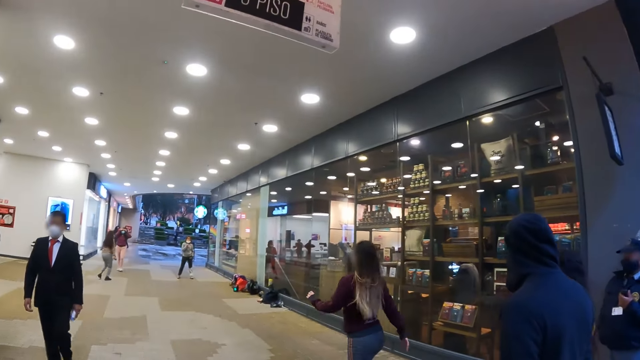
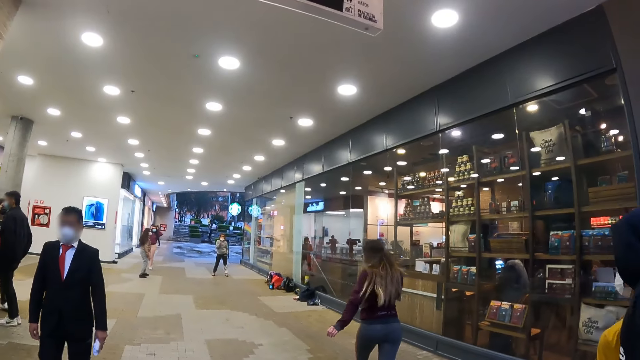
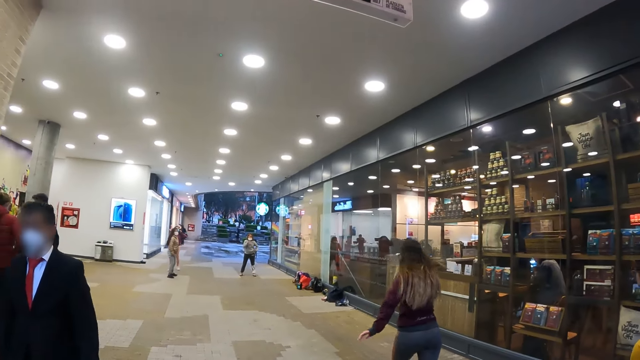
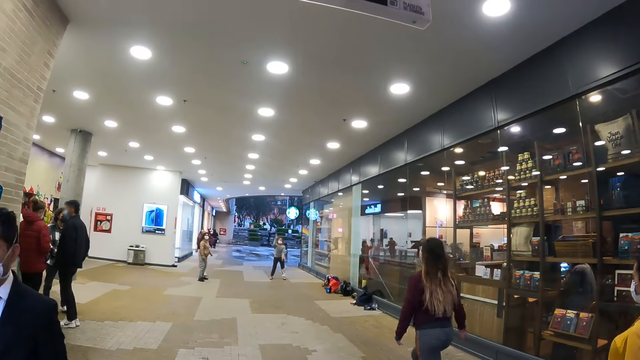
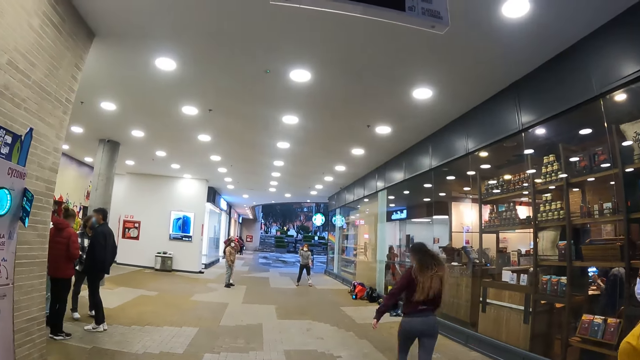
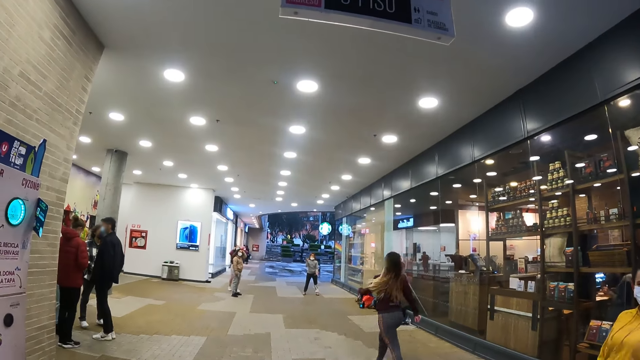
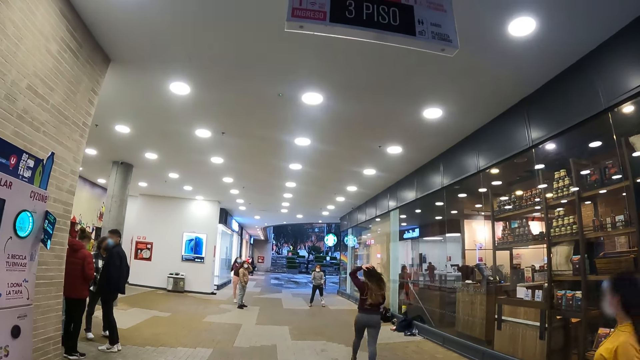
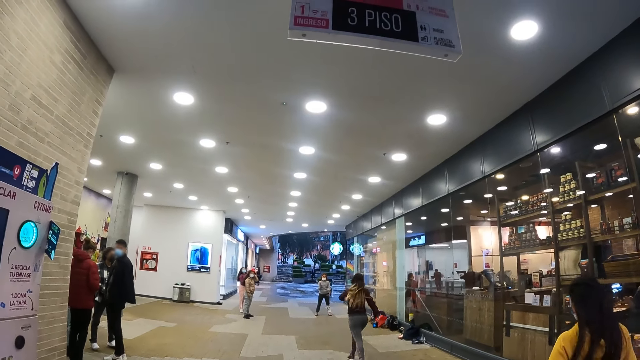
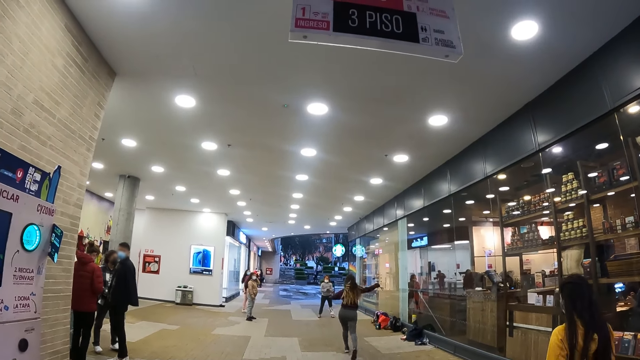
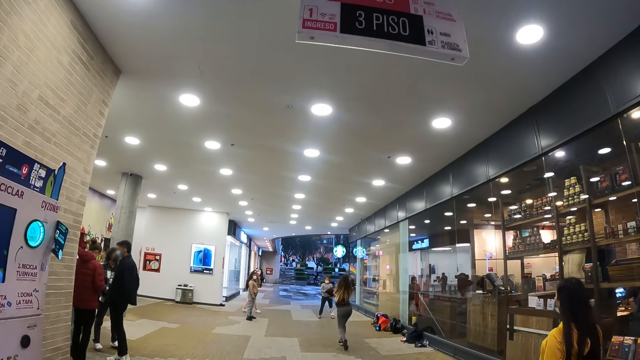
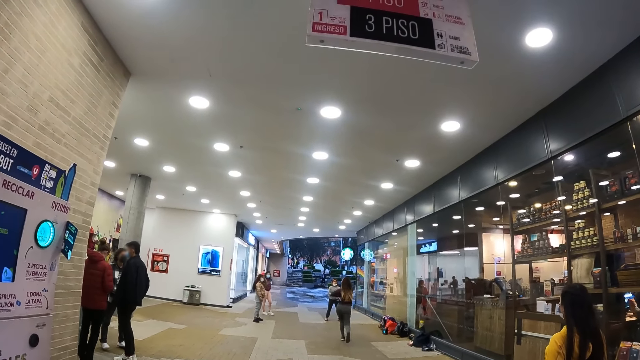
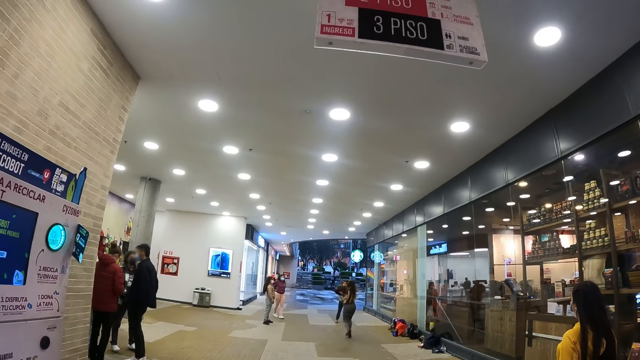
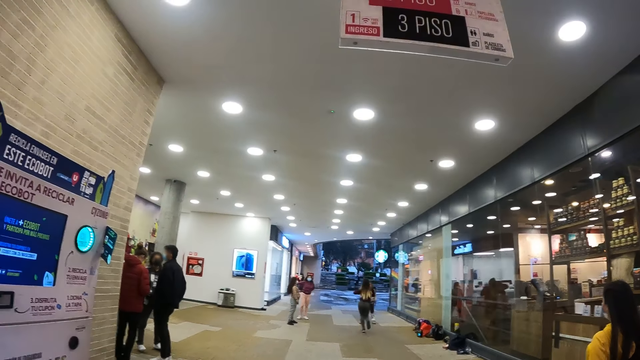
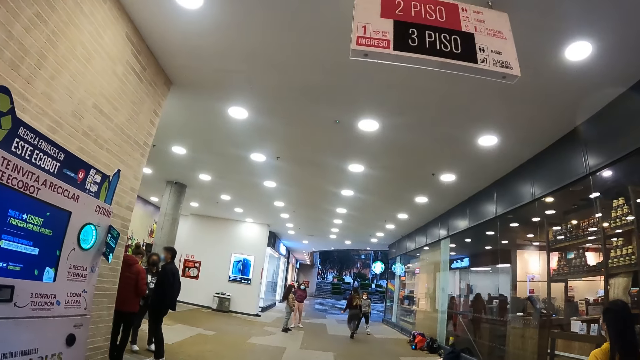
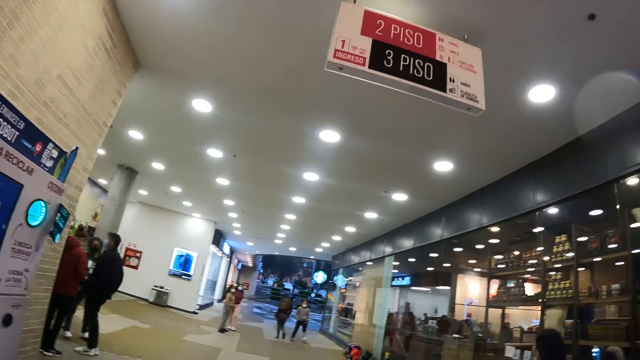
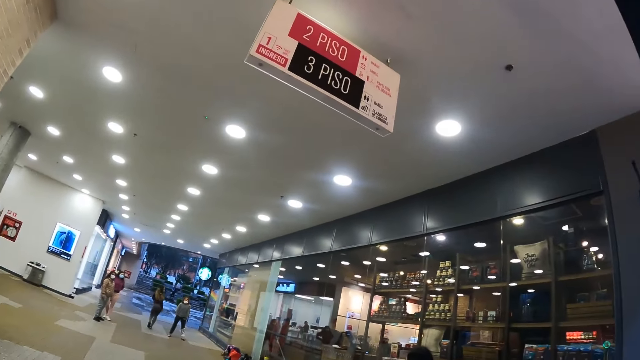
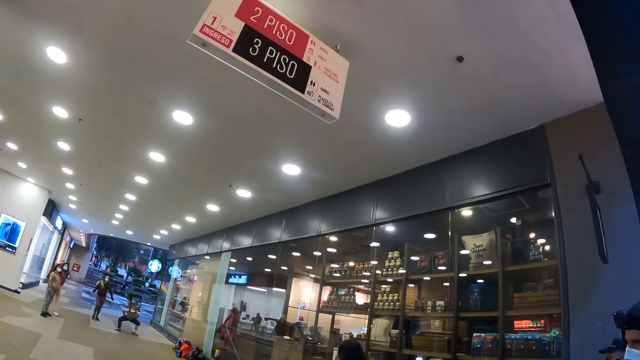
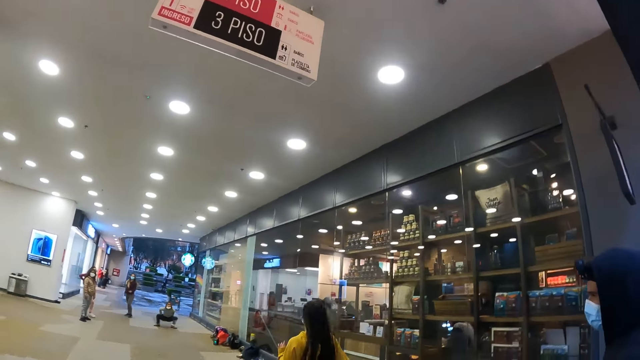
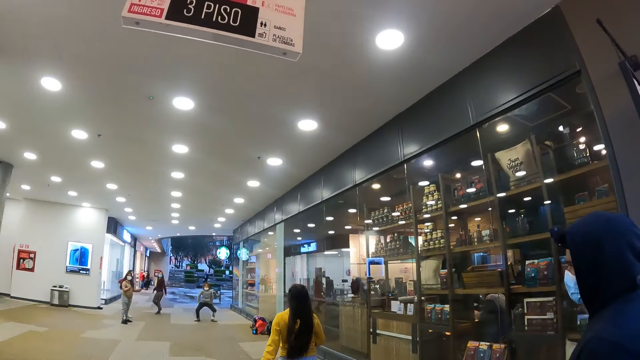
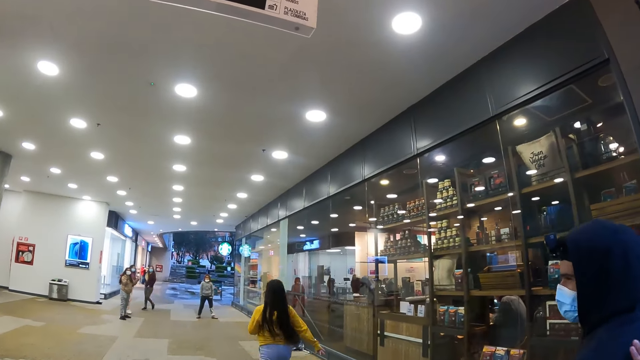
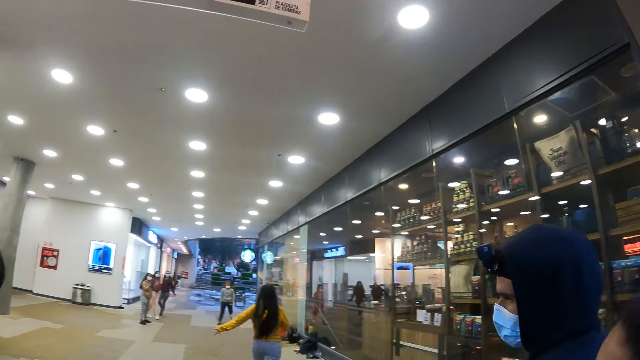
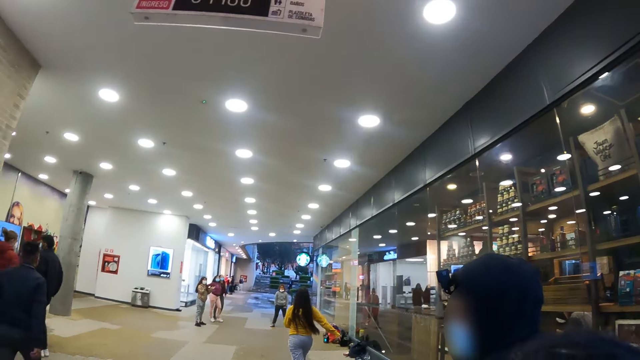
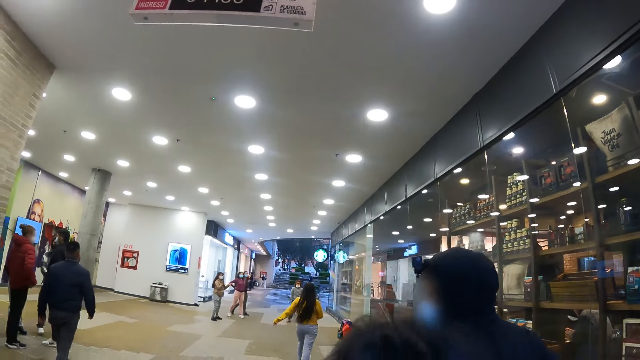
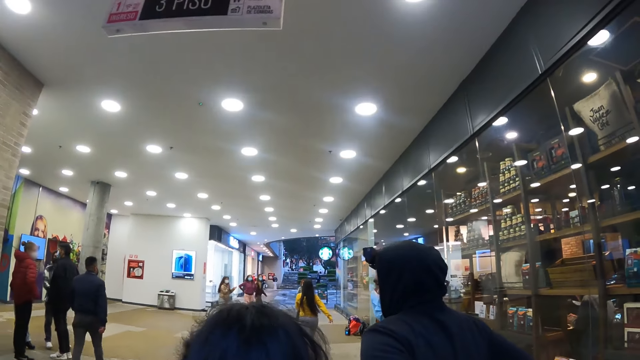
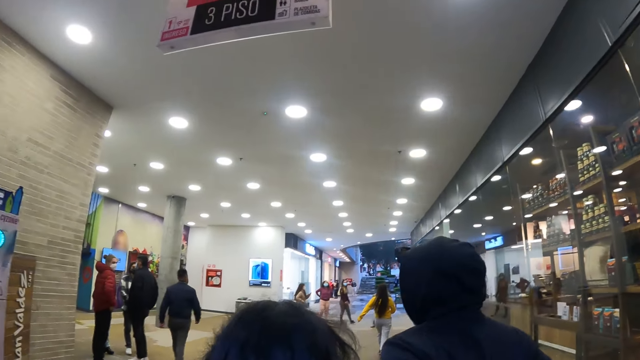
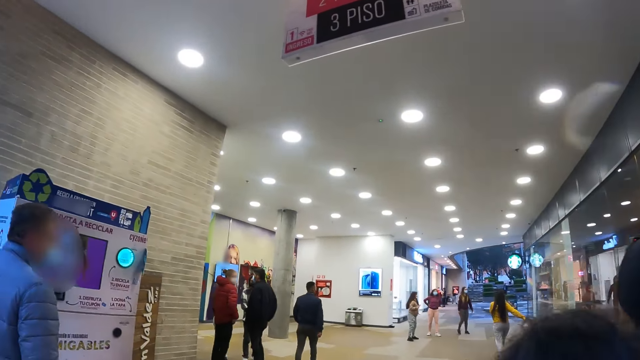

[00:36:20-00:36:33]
The camera wearer moves around.

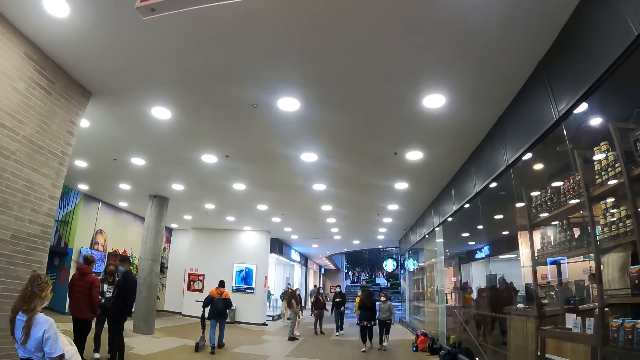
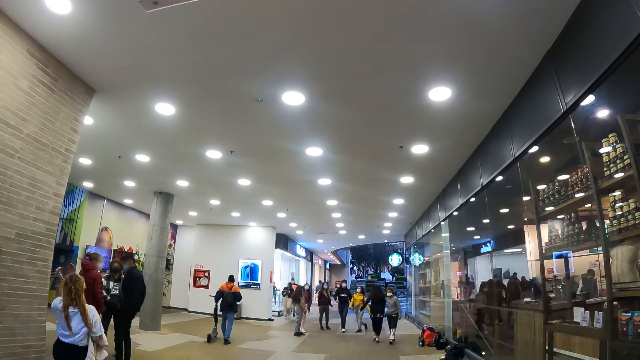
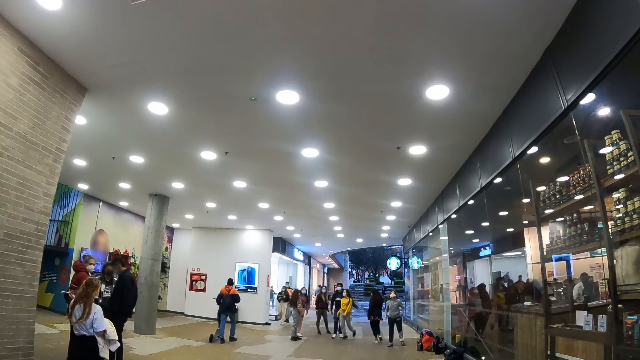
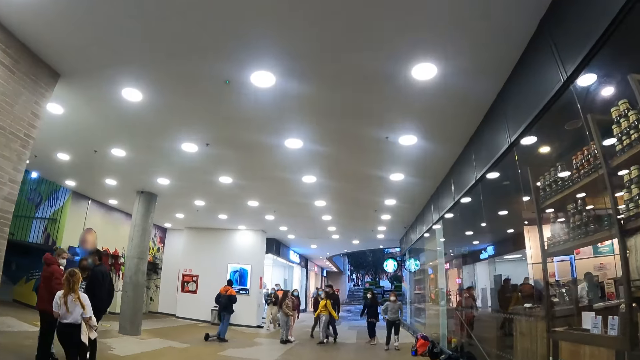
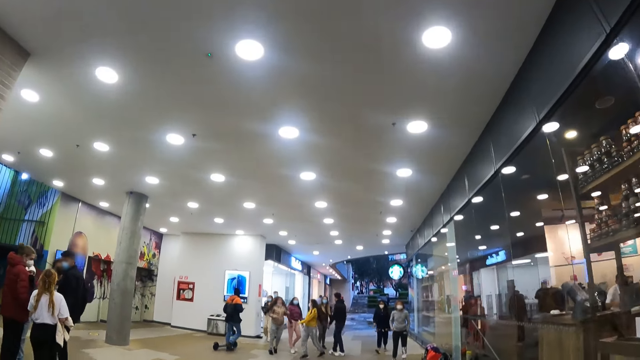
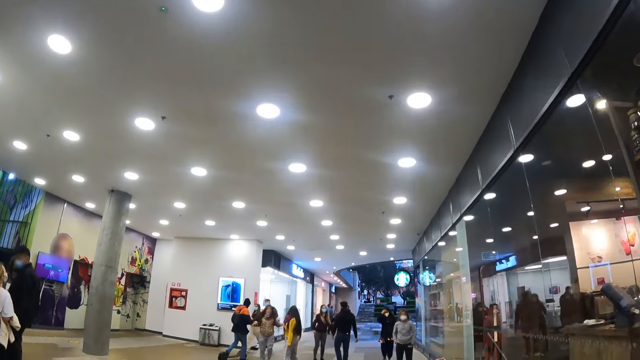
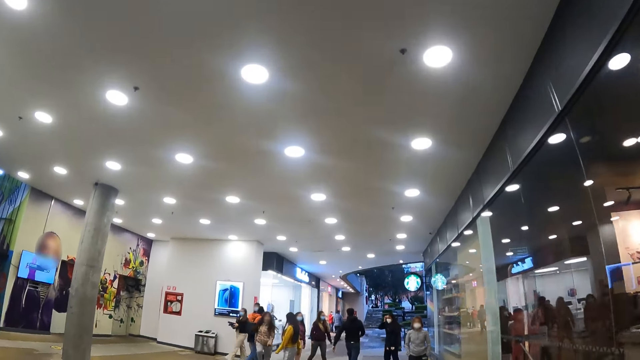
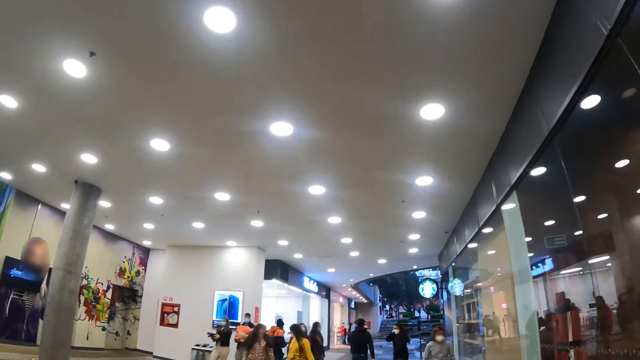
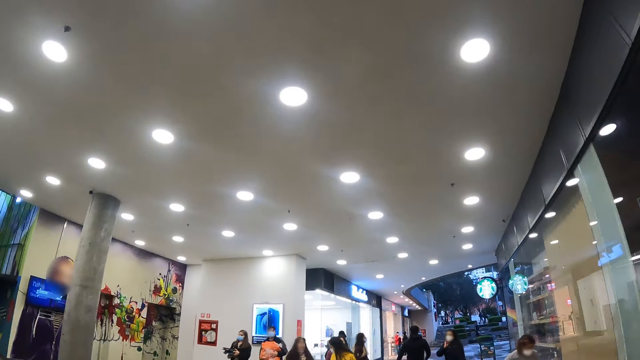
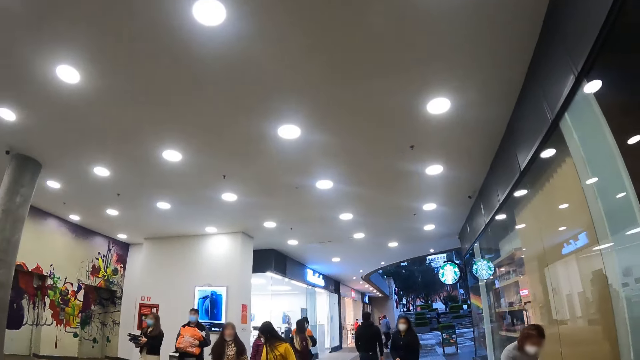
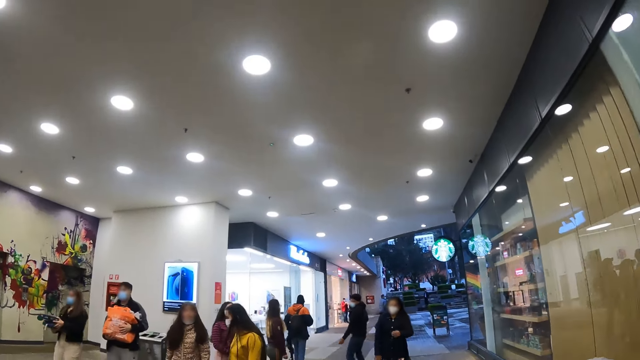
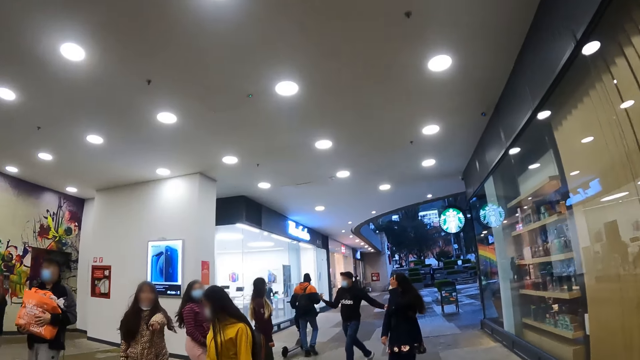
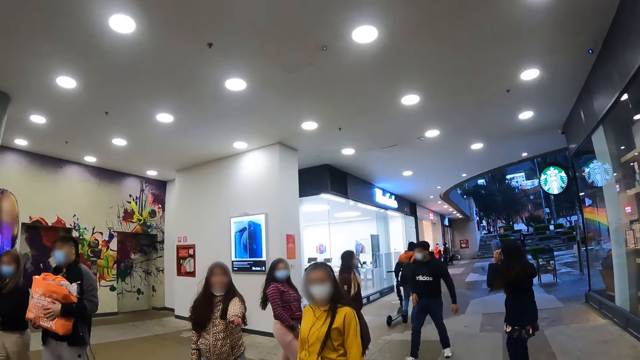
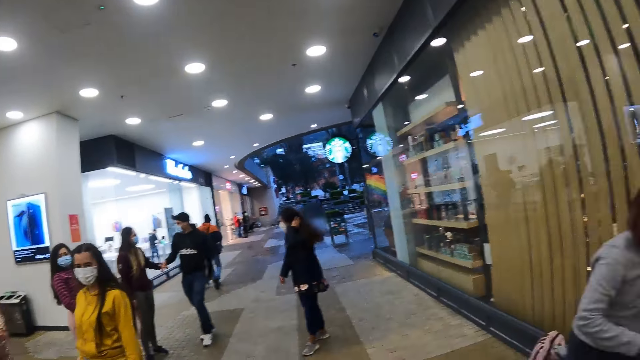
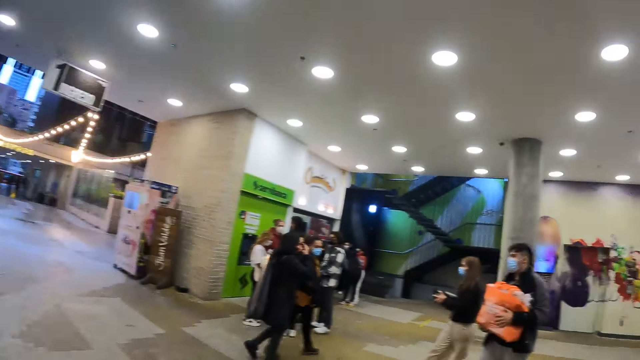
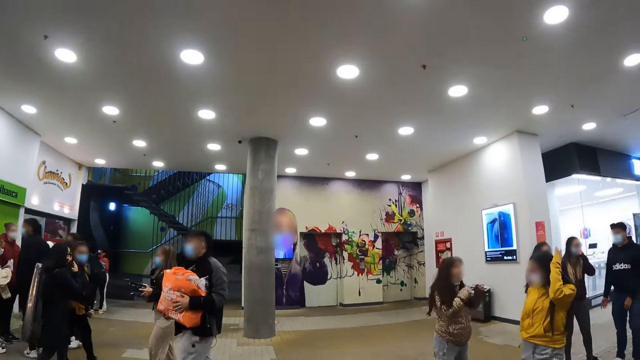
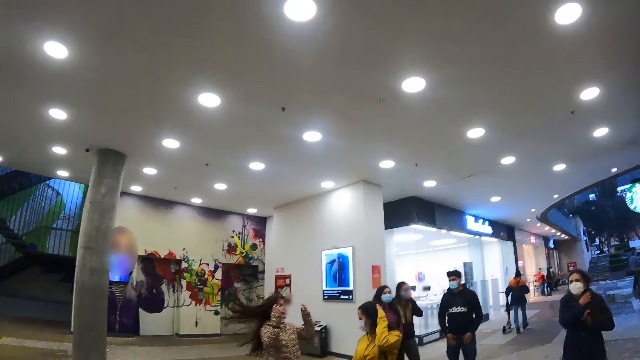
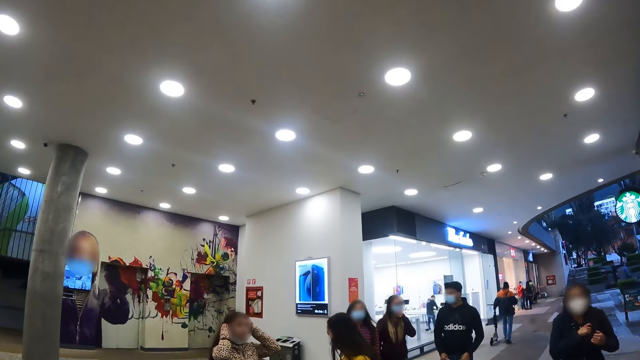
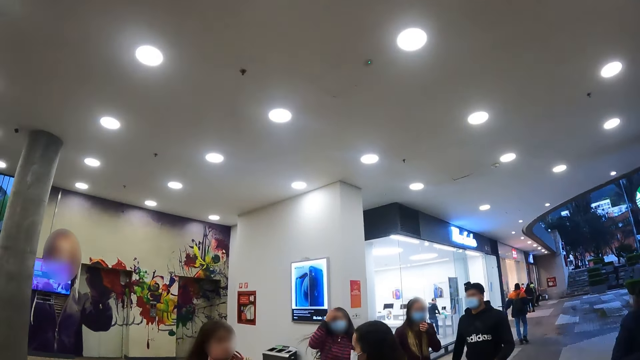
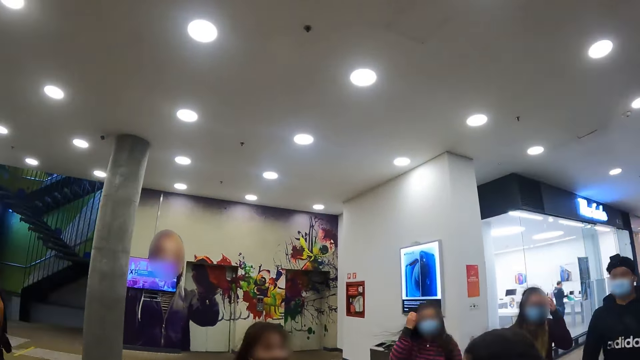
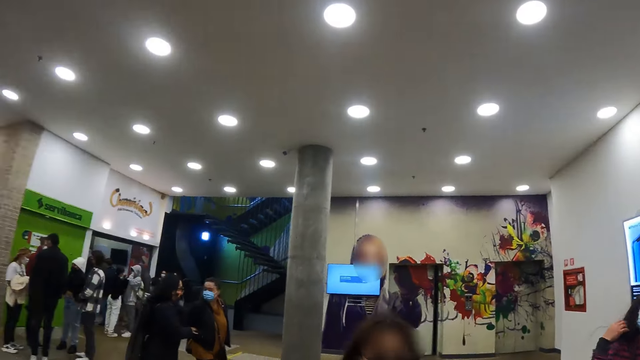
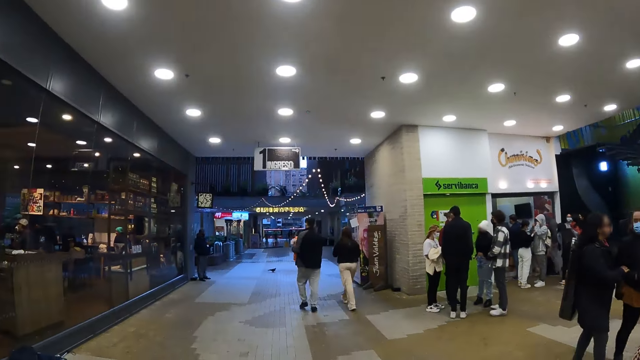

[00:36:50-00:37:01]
The camera wearer models at the mall. They turn around.
